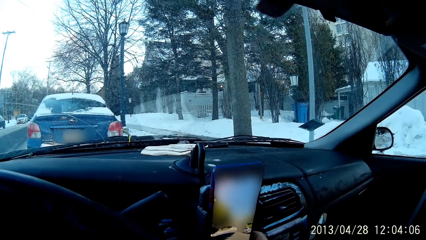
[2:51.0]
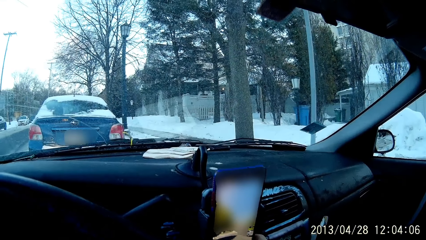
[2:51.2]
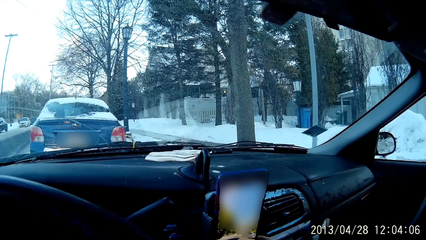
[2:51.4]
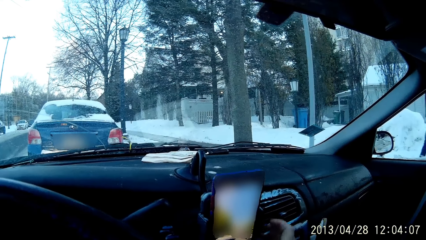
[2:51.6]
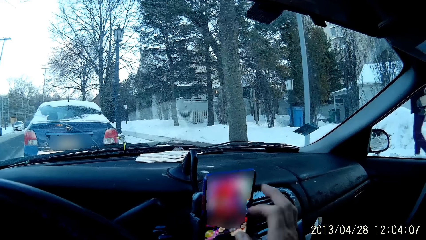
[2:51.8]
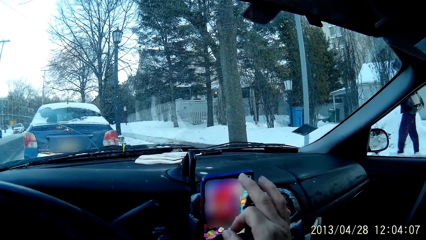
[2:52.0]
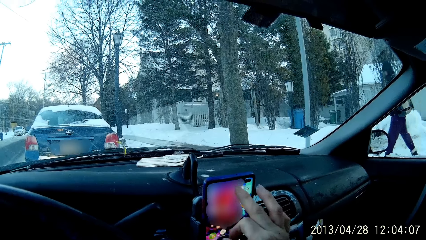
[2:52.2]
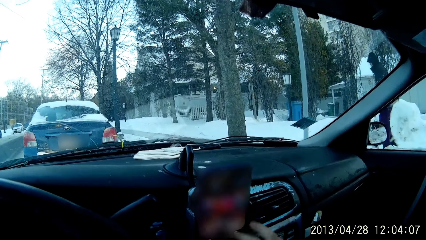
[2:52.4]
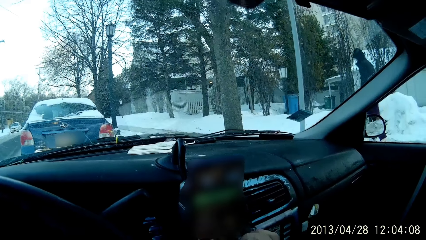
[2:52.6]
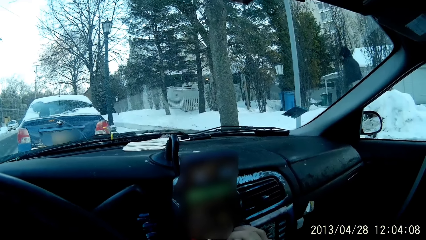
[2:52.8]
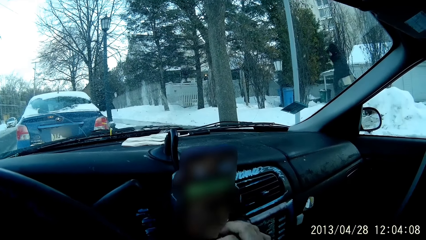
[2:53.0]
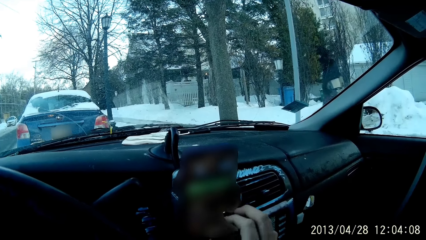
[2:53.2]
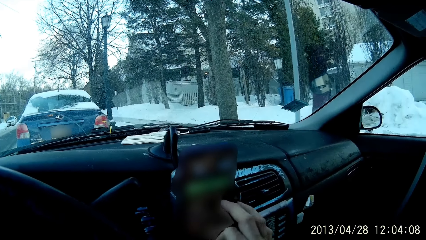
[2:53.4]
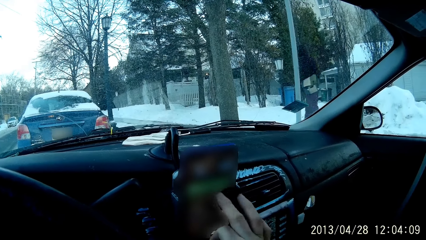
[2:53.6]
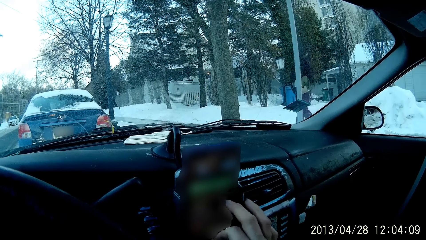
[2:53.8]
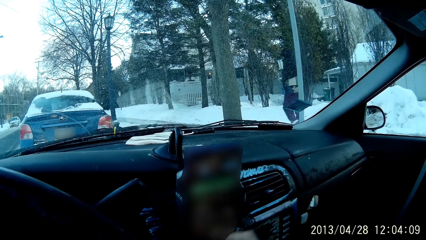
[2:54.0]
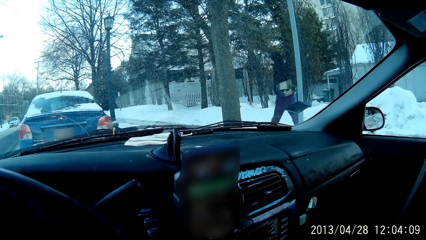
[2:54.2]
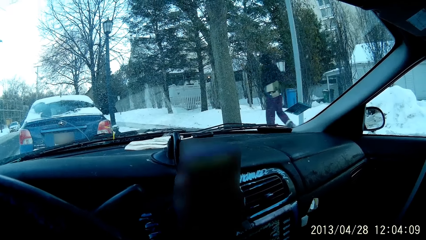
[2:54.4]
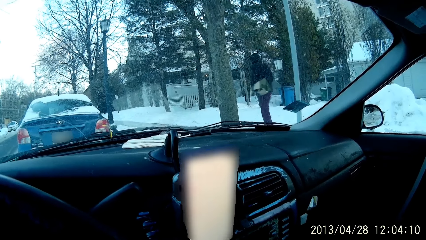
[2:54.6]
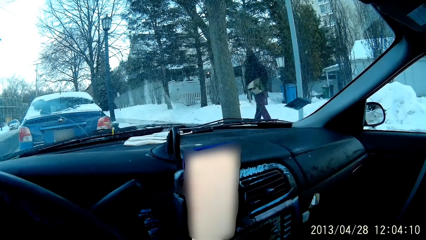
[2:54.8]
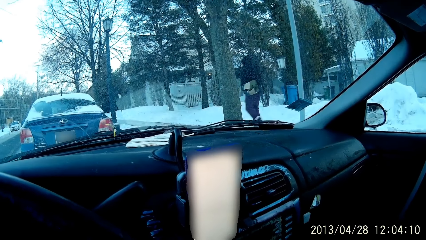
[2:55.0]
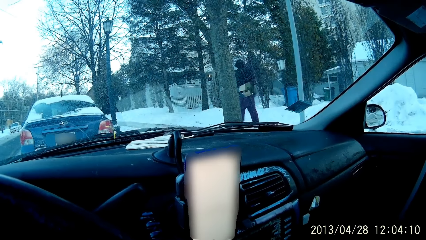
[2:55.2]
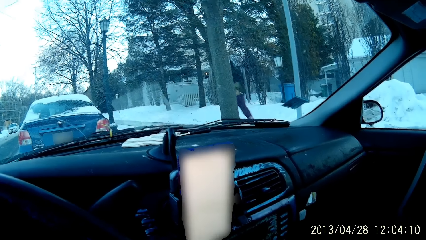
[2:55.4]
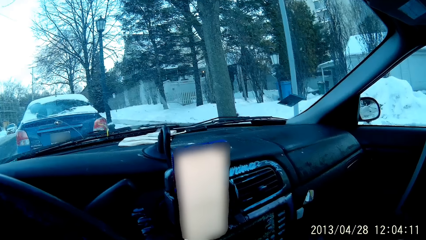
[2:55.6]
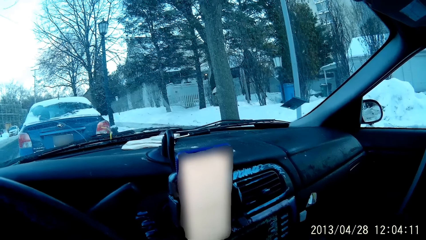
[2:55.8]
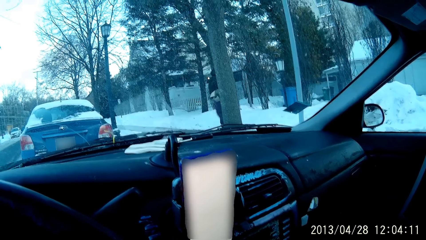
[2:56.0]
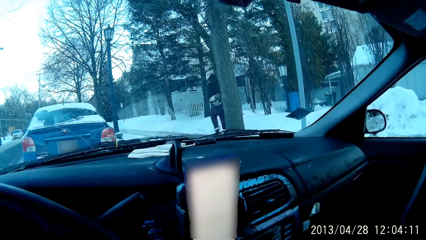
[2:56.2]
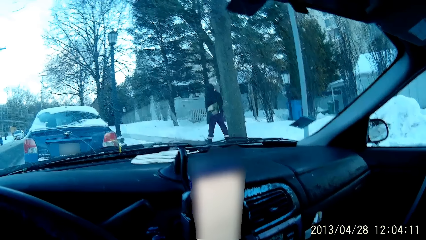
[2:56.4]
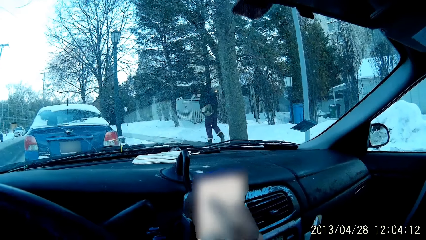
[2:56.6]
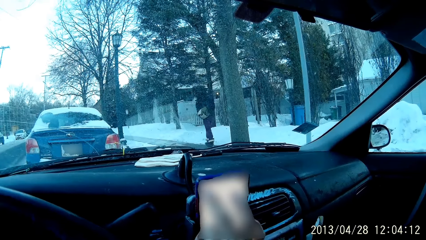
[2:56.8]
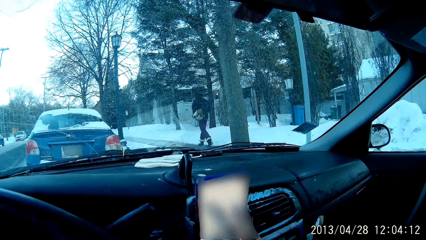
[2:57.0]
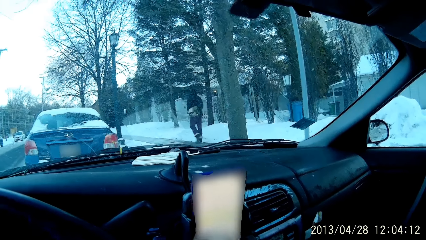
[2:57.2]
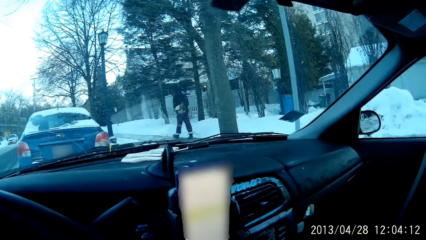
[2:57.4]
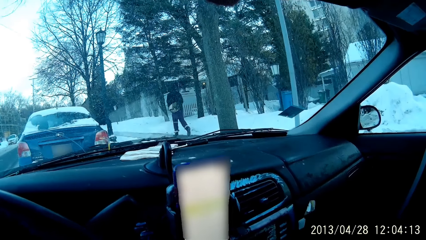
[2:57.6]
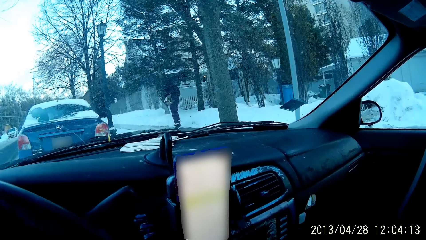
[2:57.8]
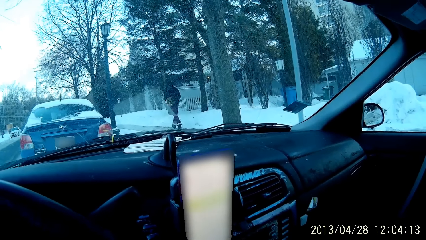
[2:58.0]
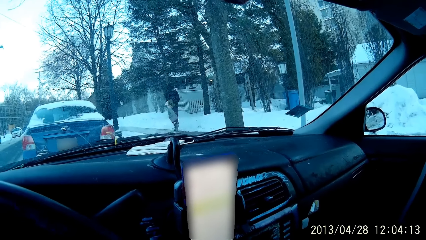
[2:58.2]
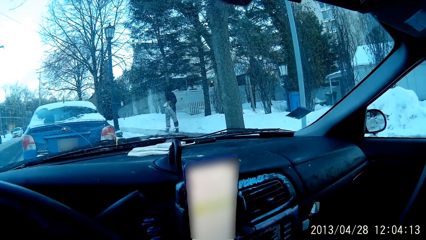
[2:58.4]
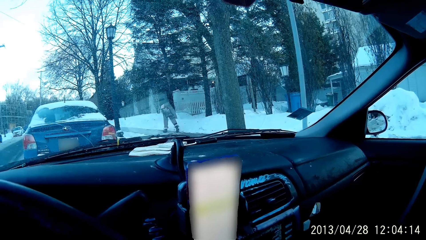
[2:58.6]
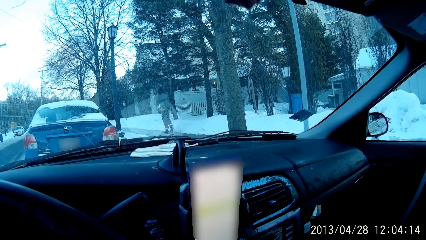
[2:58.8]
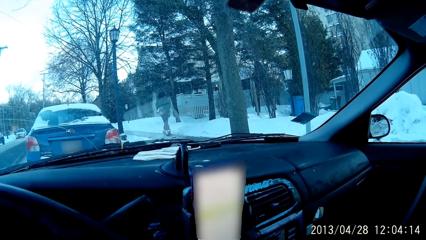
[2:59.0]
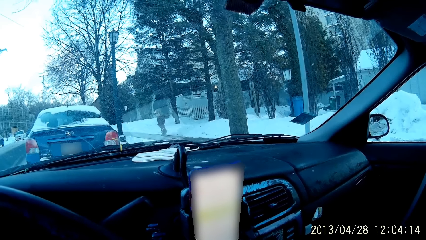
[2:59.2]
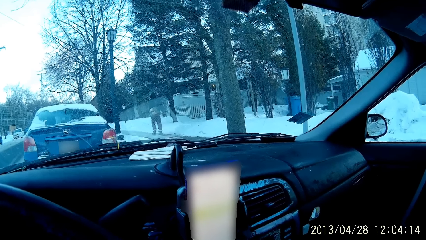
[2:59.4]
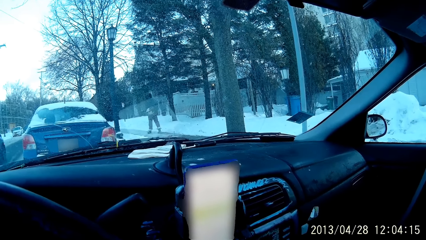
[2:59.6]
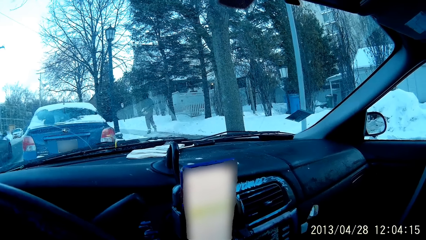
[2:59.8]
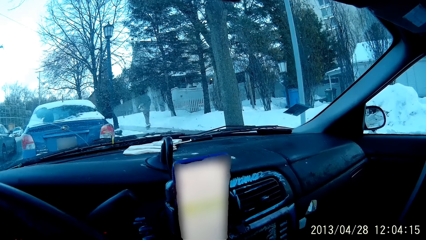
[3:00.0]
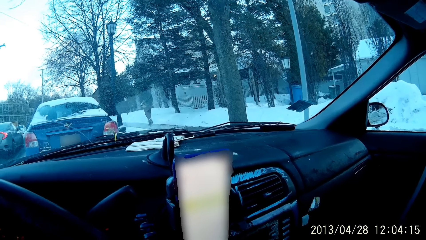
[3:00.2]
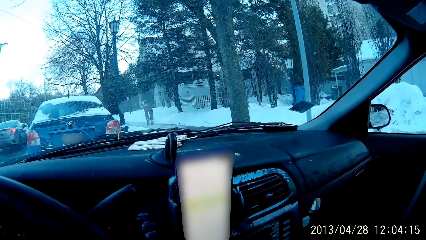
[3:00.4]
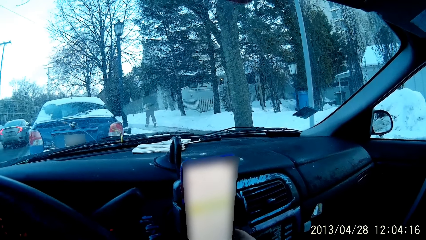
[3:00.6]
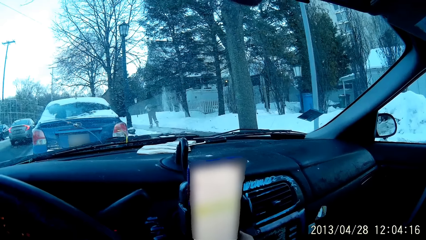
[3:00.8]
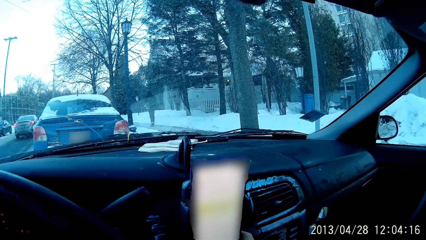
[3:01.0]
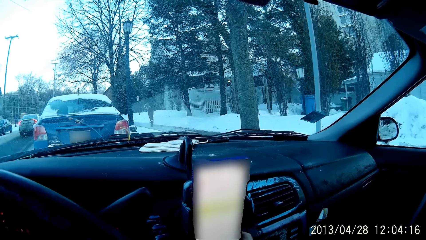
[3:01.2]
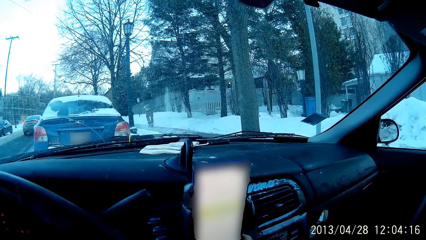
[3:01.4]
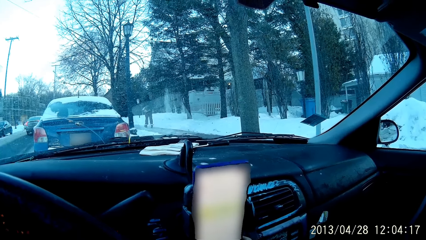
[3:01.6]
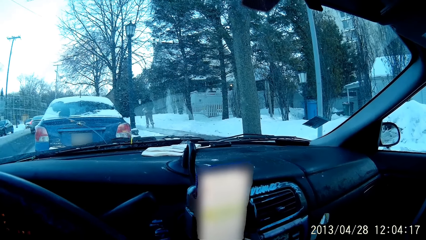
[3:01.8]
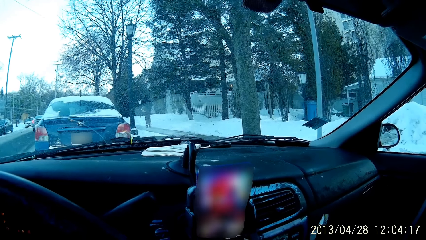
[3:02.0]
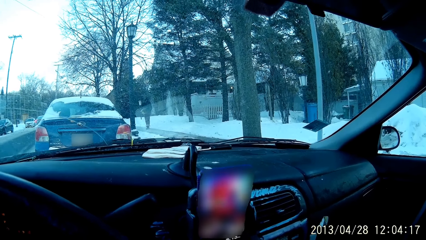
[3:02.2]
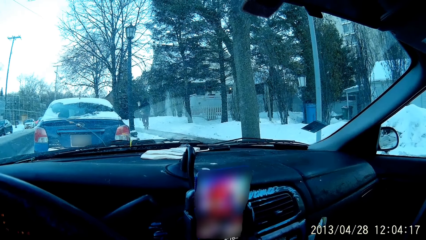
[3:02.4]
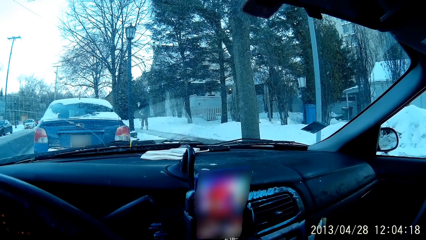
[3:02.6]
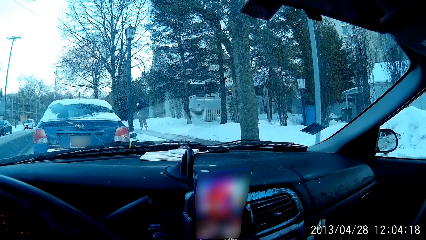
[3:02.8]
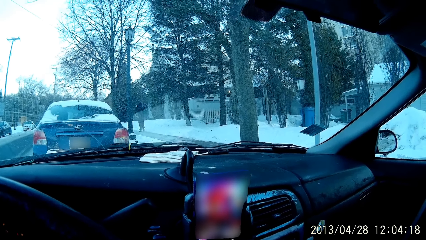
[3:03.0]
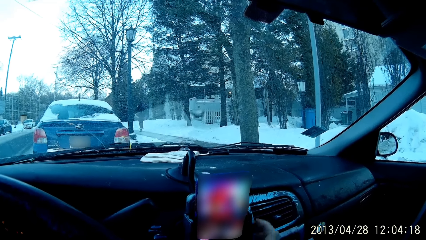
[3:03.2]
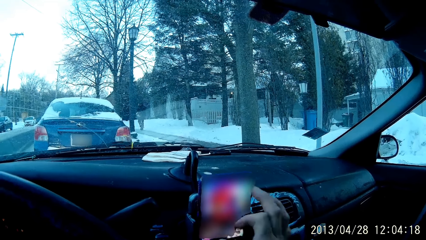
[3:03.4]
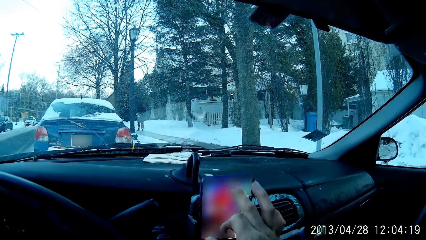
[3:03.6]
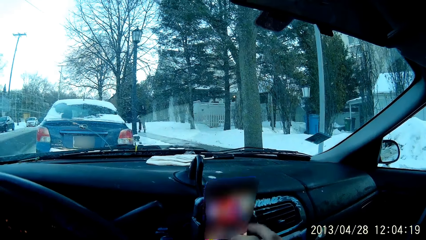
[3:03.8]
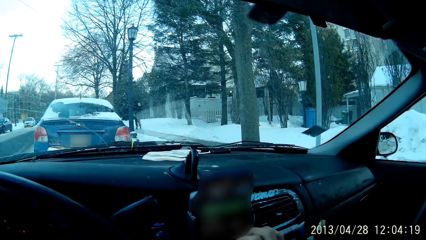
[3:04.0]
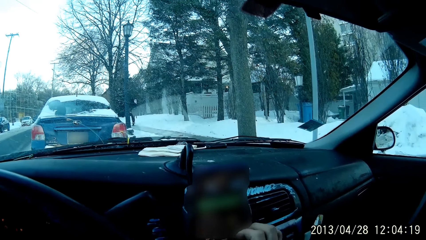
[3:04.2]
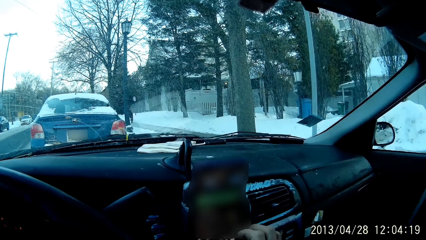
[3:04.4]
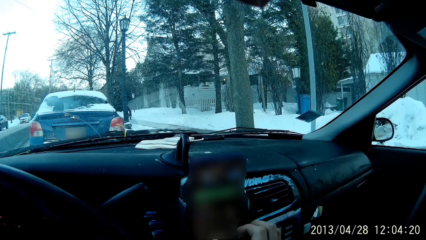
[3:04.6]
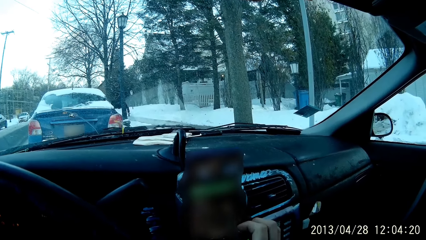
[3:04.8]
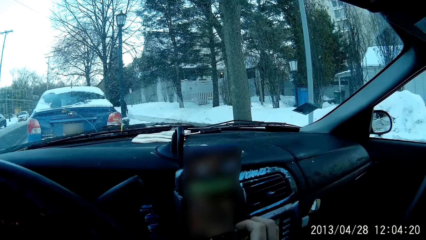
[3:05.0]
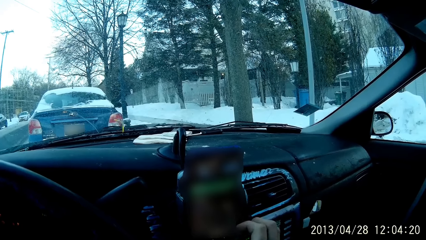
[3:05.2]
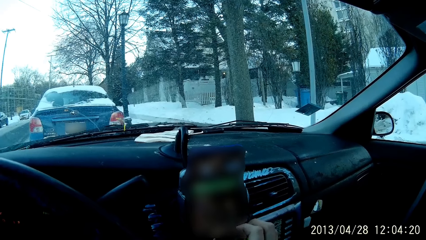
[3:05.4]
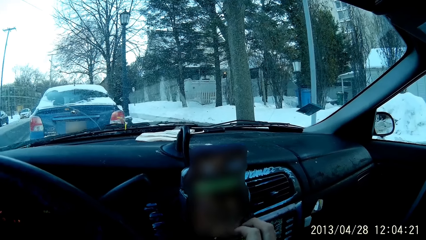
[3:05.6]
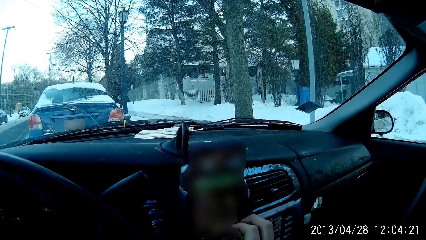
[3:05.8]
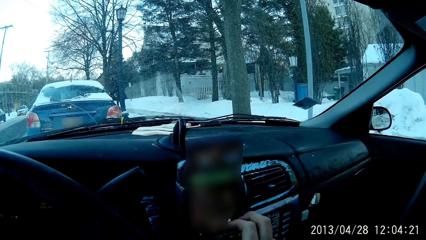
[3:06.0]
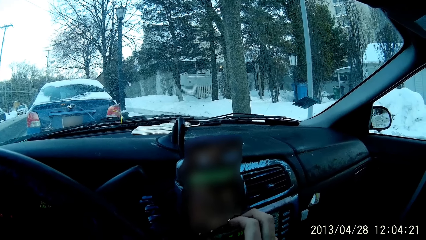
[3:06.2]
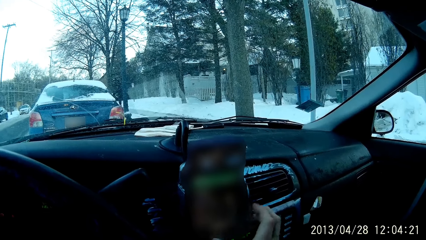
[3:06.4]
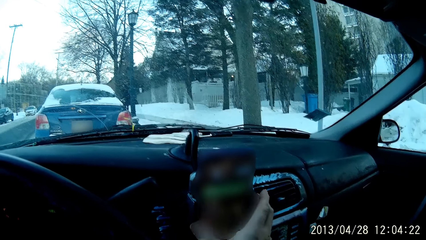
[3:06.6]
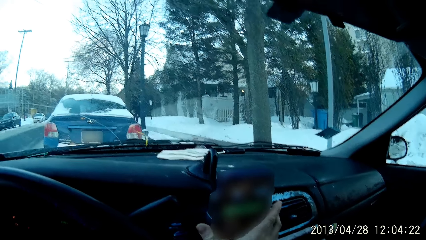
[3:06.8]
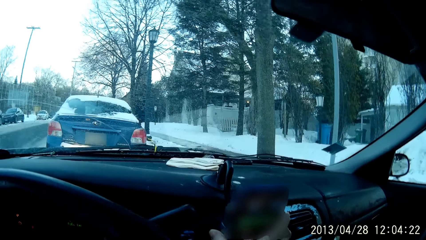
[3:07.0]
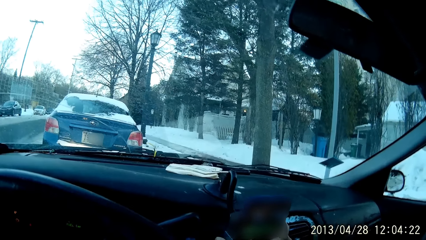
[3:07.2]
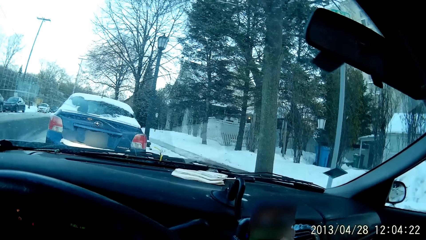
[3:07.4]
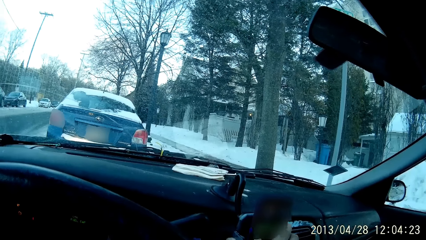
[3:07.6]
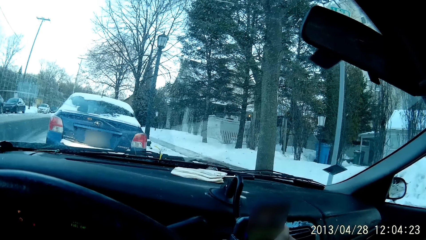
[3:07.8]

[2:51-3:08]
The camera wearer scrolls a phone with the right hand.
